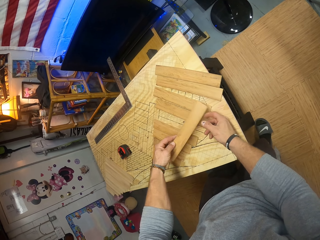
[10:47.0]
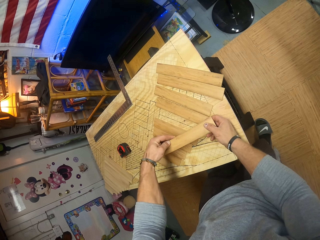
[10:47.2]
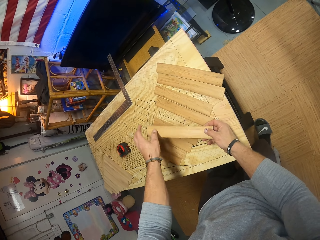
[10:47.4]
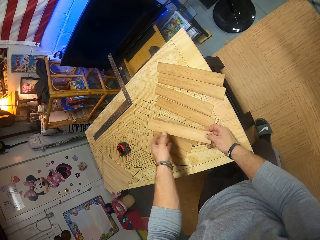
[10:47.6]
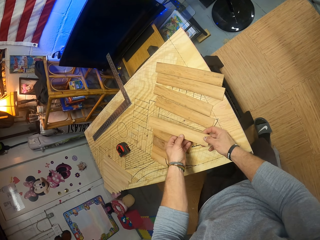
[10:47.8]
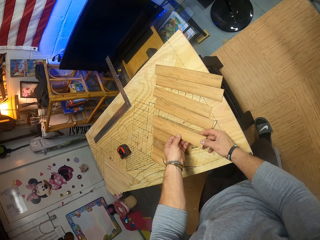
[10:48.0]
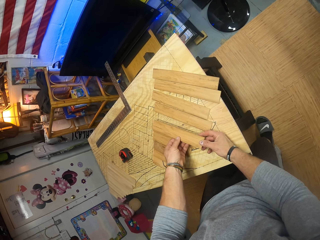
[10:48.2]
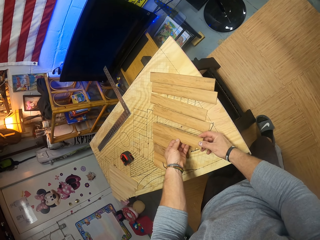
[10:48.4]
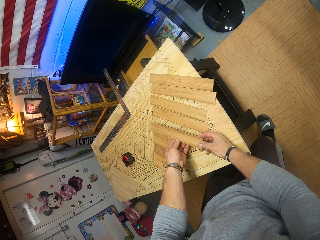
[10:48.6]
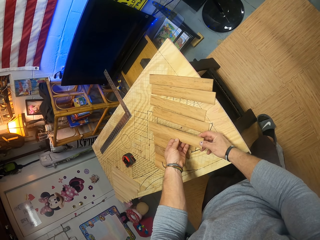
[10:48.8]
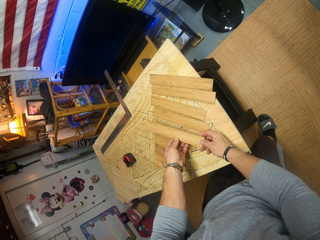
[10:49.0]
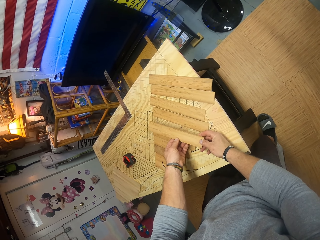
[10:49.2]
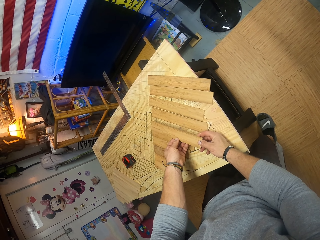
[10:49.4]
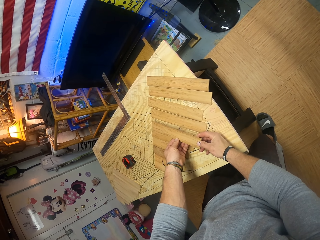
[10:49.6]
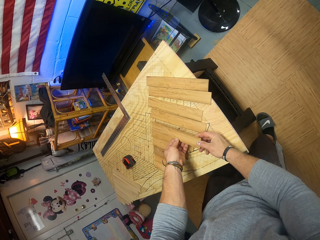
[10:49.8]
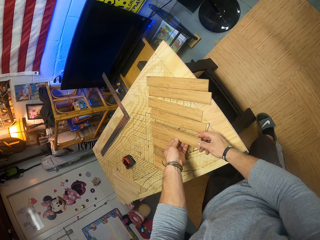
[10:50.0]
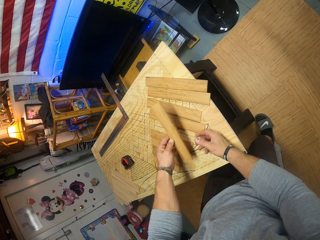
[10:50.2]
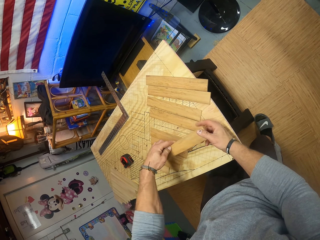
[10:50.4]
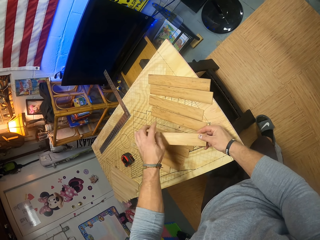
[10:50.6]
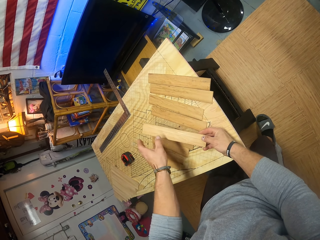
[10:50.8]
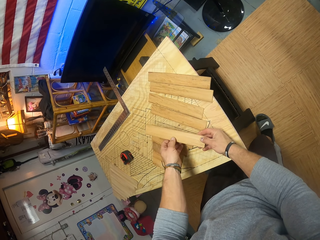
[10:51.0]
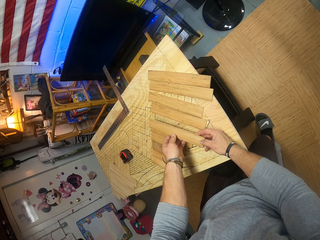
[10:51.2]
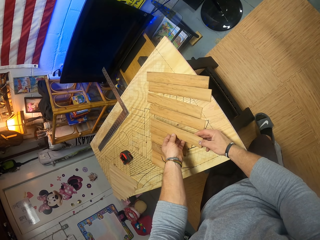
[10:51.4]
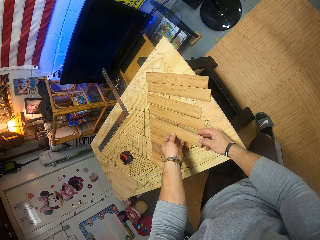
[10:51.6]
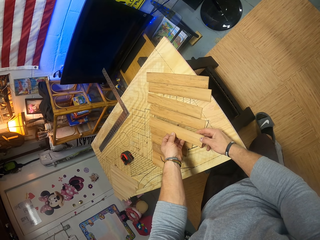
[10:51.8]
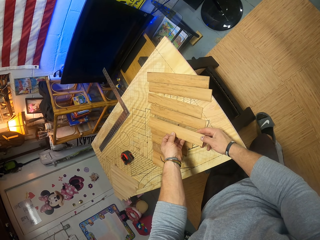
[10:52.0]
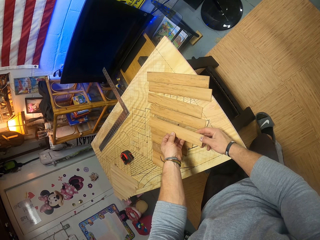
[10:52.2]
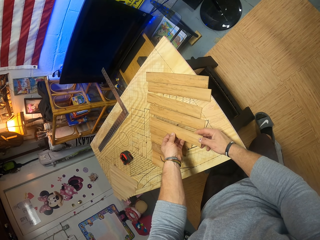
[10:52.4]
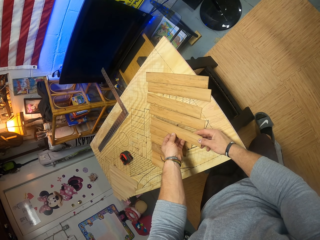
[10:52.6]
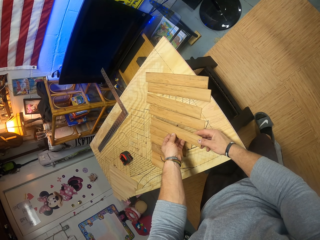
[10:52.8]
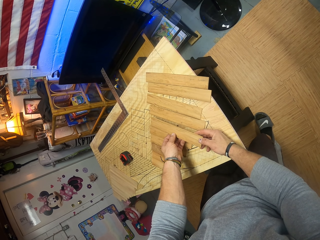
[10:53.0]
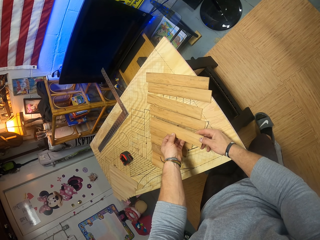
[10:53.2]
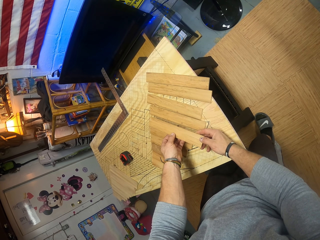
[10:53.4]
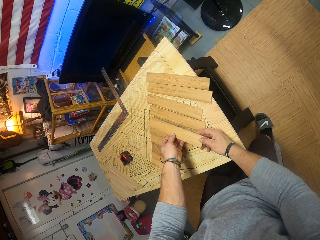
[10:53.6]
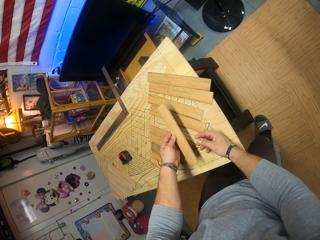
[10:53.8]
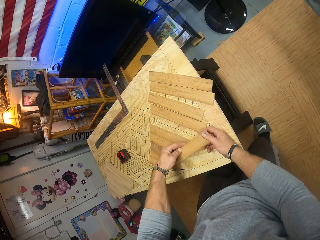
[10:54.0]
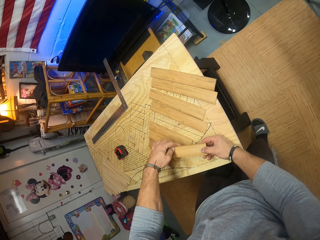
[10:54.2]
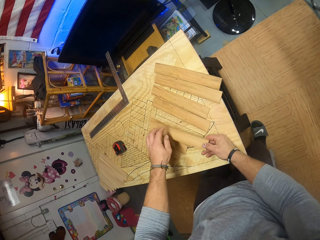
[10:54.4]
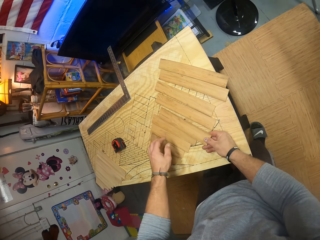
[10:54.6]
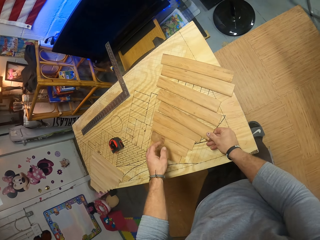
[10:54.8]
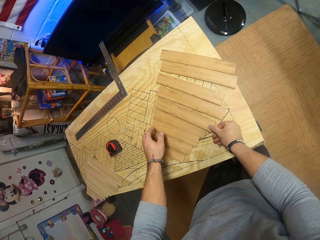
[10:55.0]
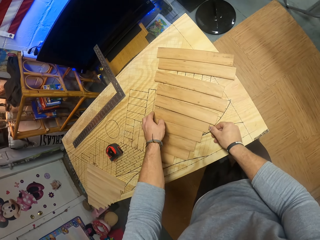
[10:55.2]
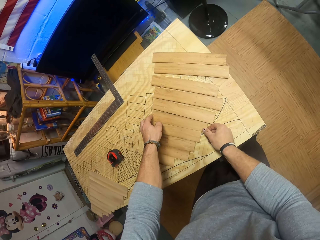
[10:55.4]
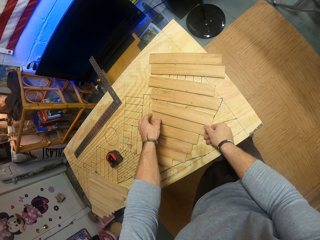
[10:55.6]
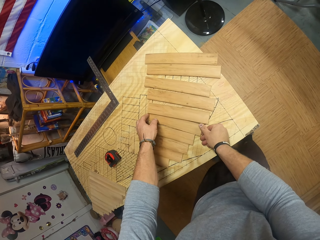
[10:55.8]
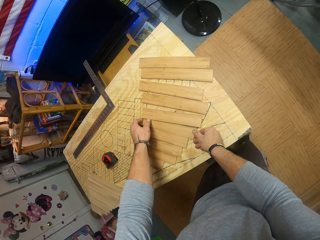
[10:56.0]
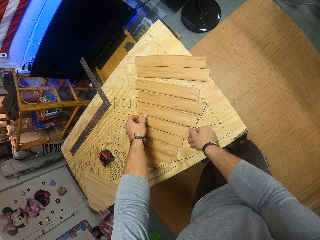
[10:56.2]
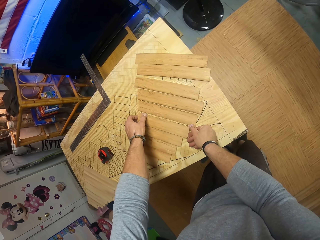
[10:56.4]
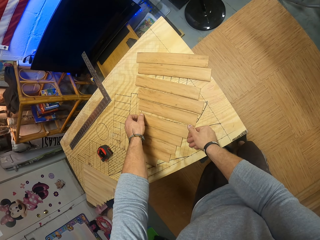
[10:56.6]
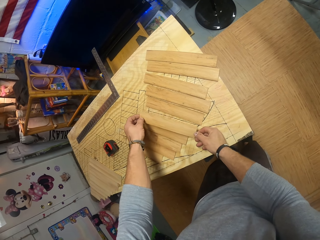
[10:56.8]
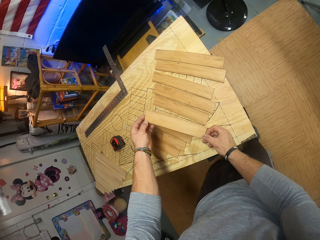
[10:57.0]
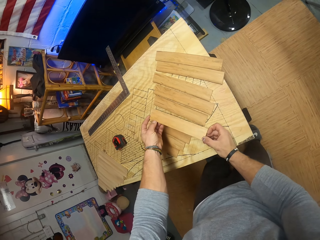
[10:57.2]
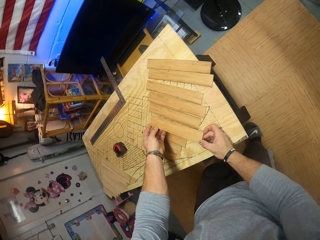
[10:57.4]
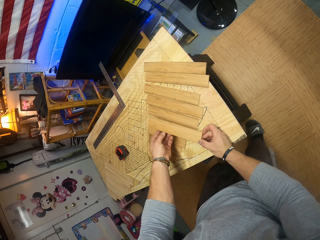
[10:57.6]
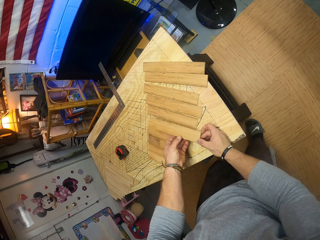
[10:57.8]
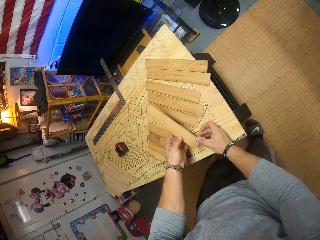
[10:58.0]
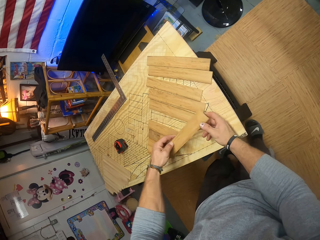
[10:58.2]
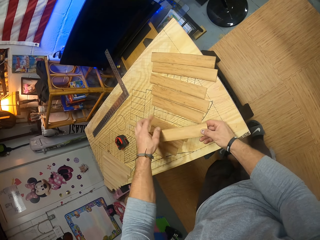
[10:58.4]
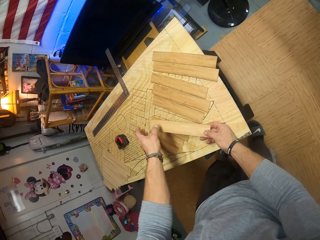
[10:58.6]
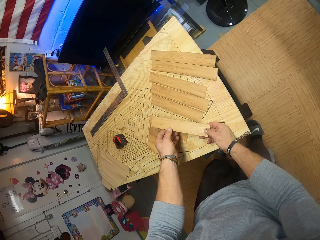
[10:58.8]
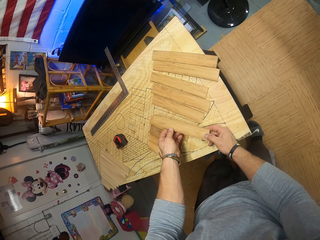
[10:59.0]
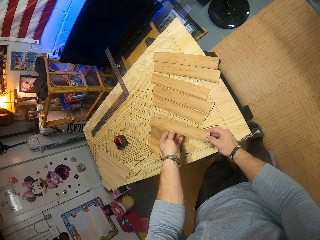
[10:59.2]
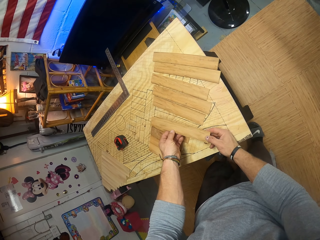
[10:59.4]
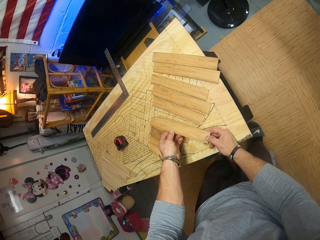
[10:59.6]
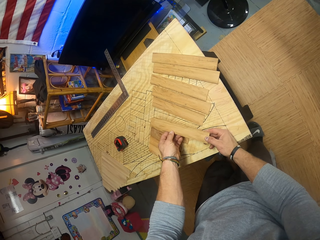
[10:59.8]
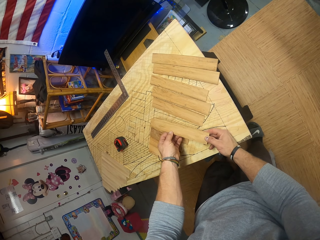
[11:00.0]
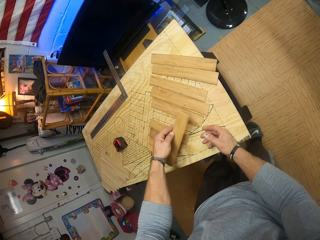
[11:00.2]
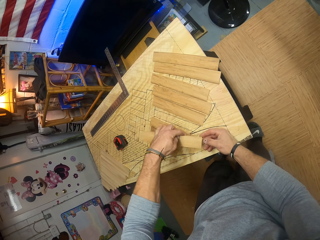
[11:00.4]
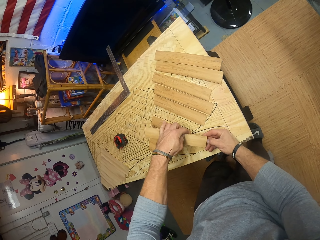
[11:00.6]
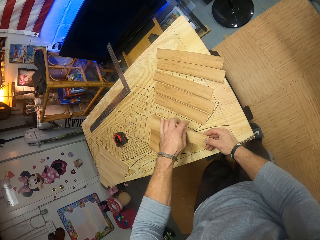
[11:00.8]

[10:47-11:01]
The camera wearer turns the piece of wood with both hands. He drops the piece of wood on the wooden plank with his right hand. He carries the piece of wood from the wooden plank with both hands. He turns the piece of wood with both hands.

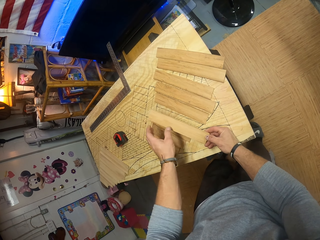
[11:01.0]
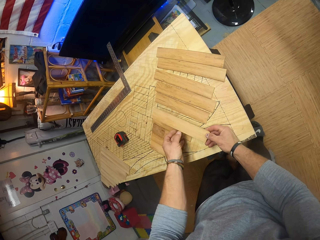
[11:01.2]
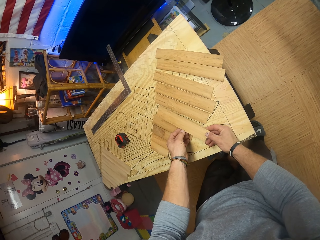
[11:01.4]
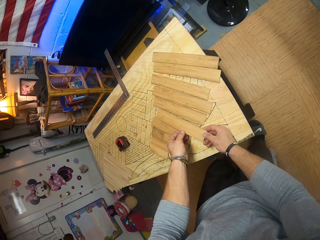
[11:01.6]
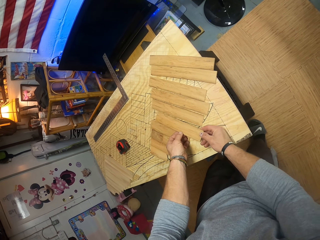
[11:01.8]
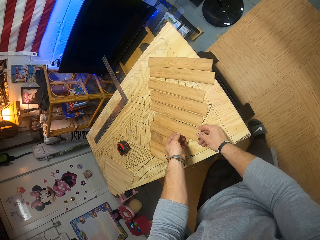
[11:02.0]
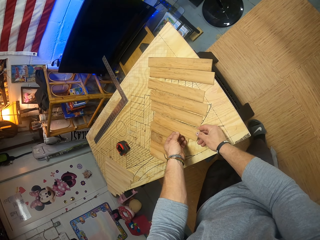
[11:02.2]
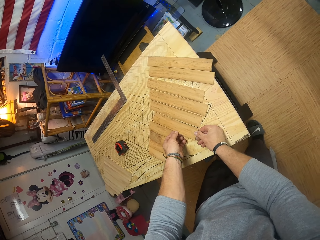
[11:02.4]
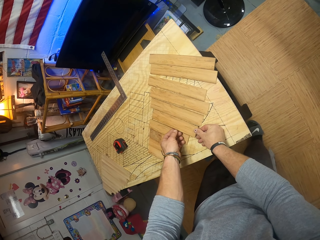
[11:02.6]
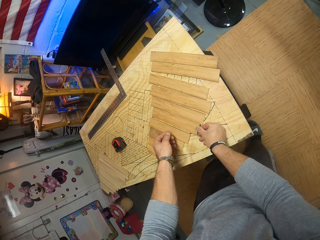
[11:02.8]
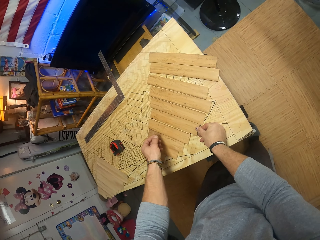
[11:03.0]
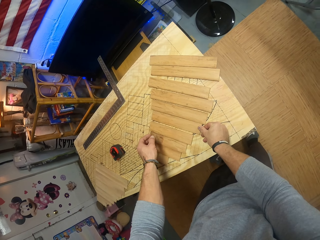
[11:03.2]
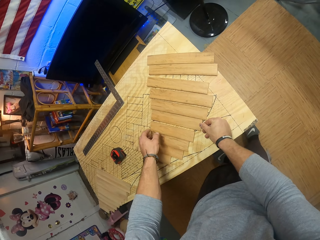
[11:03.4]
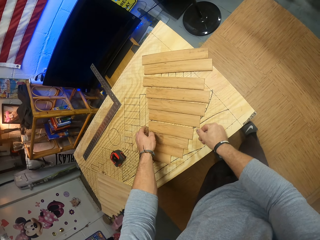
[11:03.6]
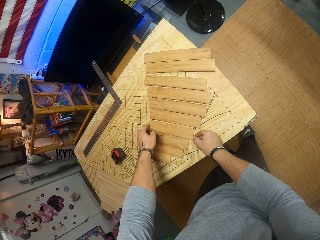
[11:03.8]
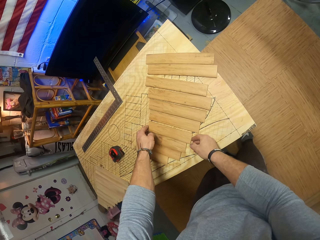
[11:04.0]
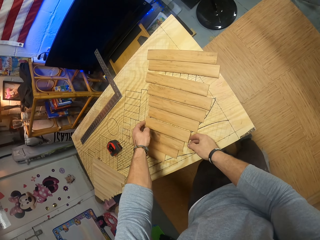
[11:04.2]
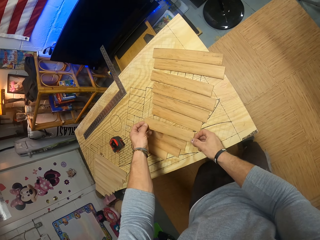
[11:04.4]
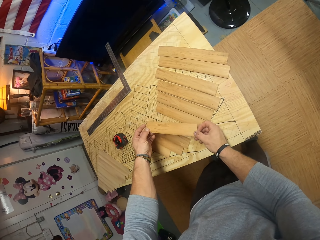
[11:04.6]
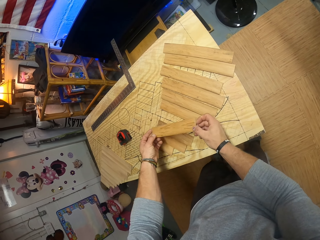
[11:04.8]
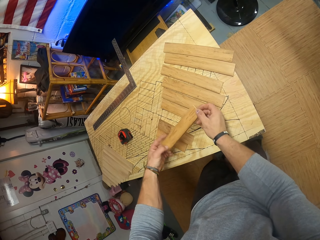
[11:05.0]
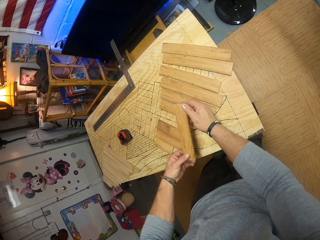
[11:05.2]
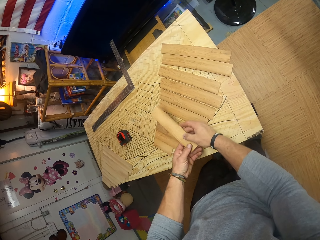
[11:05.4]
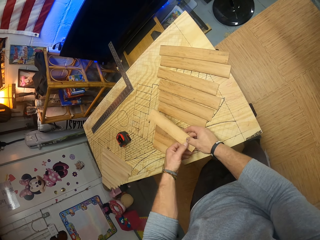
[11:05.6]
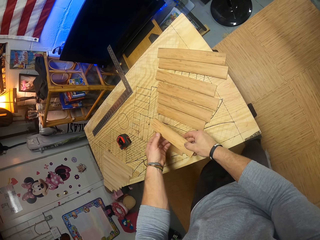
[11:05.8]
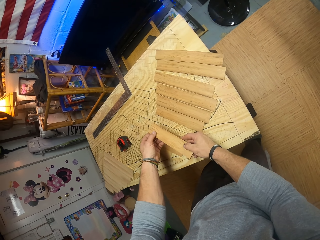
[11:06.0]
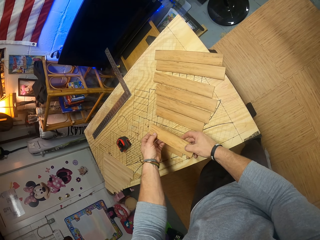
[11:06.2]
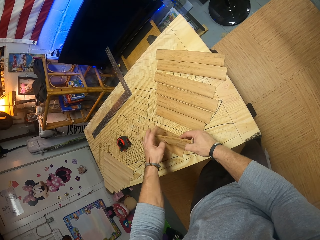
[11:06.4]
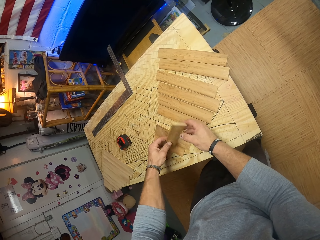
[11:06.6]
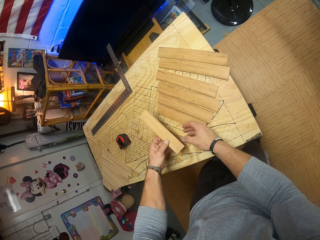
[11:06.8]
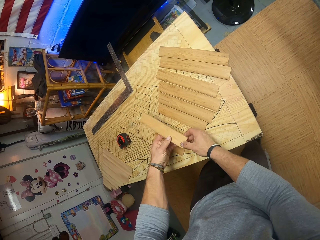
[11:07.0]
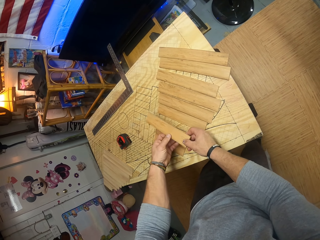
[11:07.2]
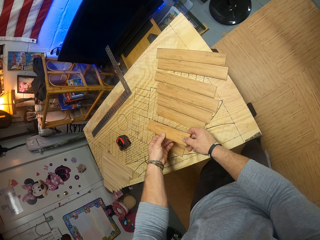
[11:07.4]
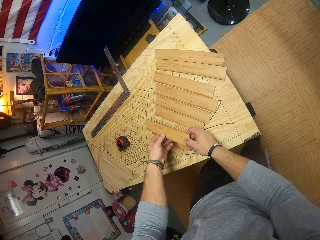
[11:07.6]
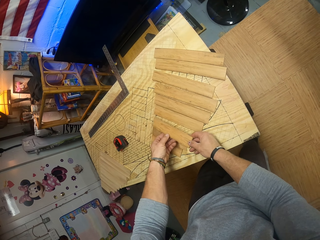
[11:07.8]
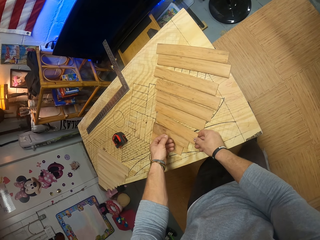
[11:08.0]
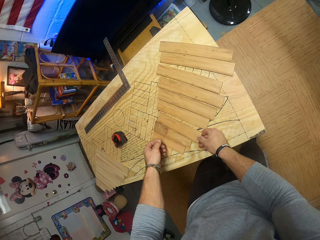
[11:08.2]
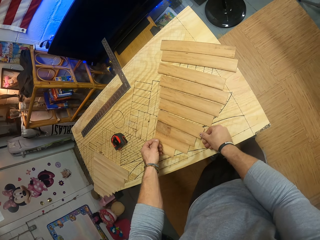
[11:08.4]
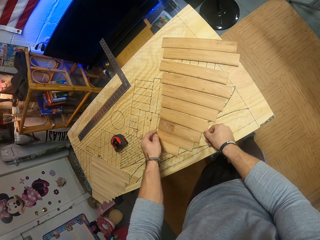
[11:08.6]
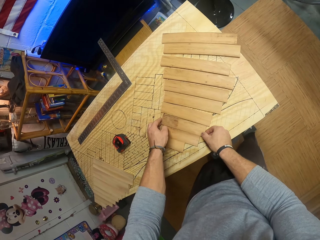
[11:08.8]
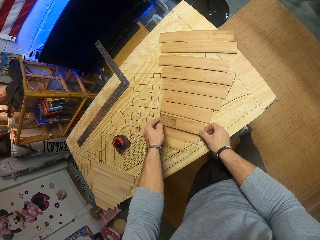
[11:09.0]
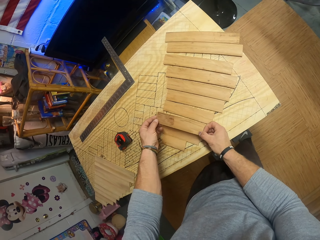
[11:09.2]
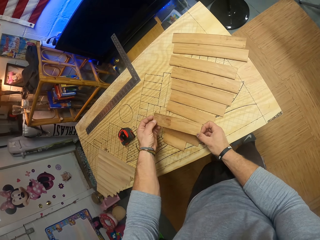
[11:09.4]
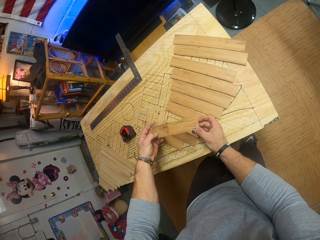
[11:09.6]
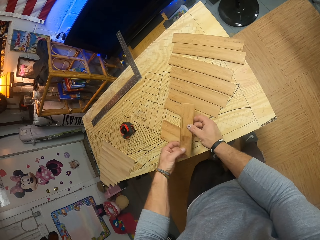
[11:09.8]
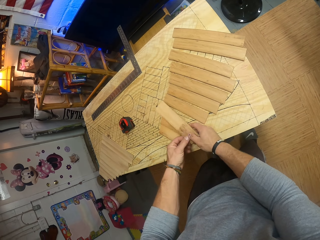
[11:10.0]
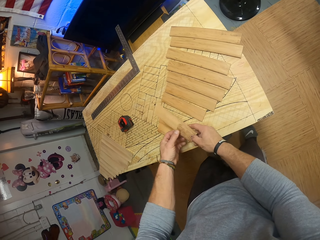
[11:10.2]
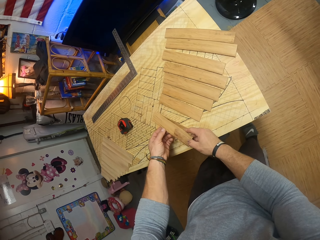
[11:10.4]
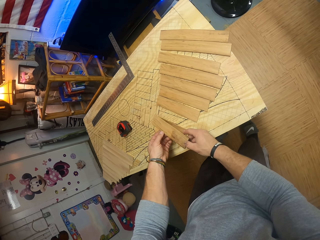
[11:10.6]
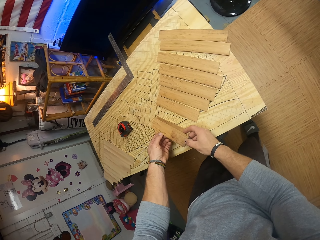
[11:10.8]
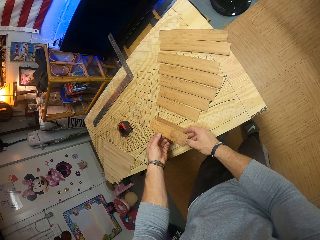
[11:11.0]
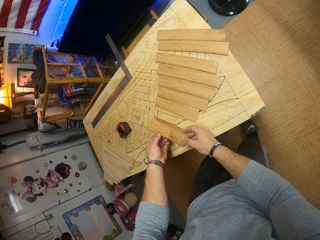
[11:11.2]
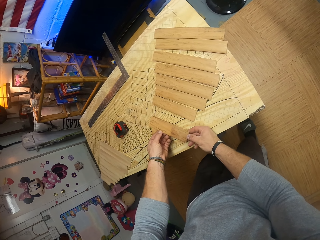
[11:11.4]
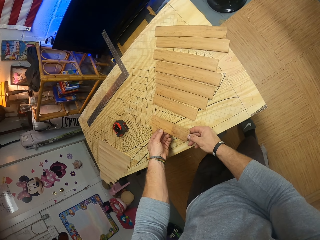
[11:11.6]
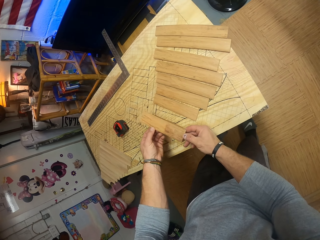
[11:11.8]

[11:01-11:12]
The camera wearer drops the piece of wood on the wooden plank with his right hand. He carries the piece of wood from the wooden plank with both hands. He turns the piece of wood with both hands. He drops the piece of wood on the wooden plank with his right hand. He carries the piece of wood from the wooden plank with both hands. He turns the piece of wood with both hands.
